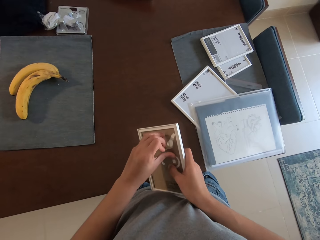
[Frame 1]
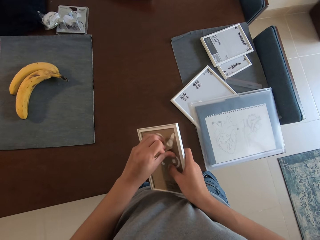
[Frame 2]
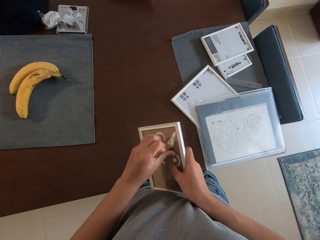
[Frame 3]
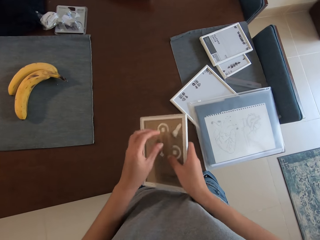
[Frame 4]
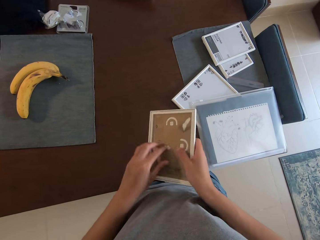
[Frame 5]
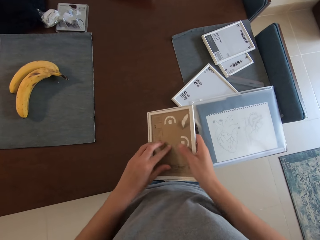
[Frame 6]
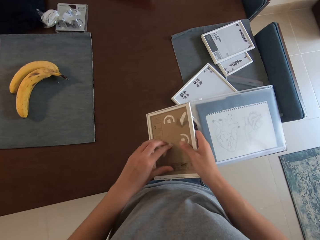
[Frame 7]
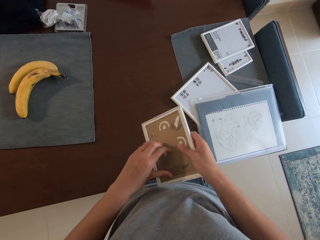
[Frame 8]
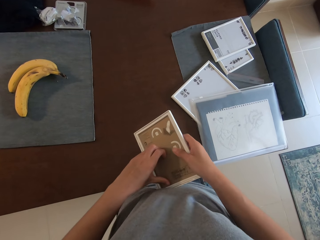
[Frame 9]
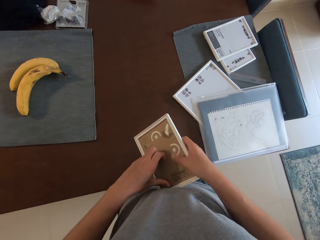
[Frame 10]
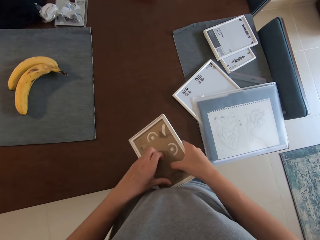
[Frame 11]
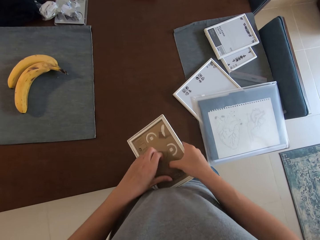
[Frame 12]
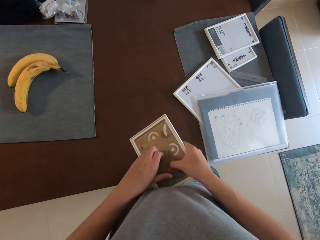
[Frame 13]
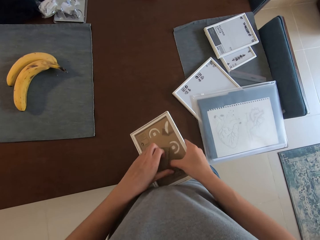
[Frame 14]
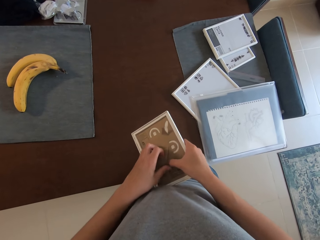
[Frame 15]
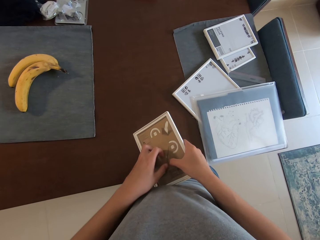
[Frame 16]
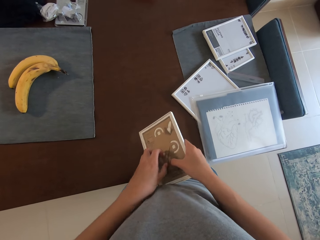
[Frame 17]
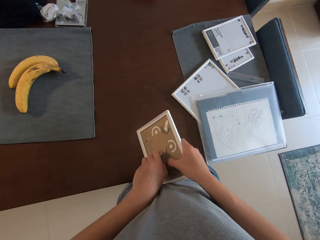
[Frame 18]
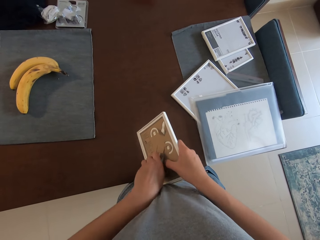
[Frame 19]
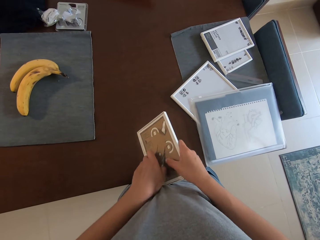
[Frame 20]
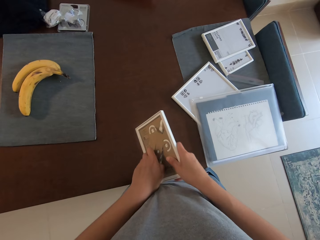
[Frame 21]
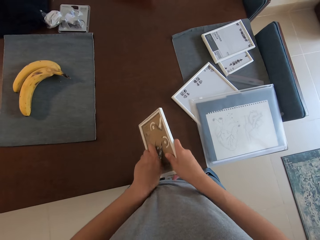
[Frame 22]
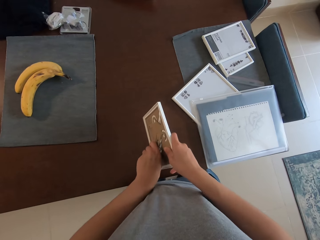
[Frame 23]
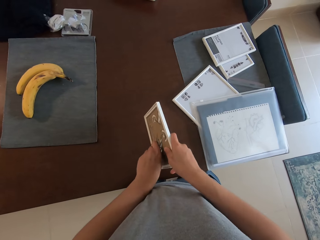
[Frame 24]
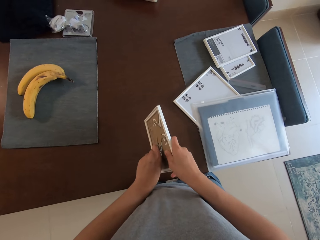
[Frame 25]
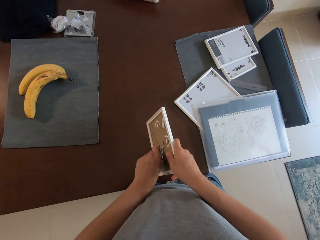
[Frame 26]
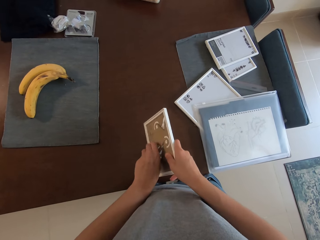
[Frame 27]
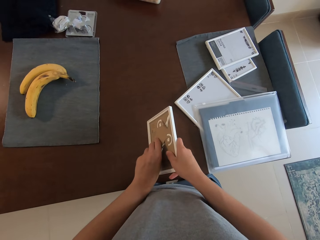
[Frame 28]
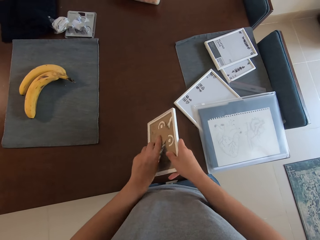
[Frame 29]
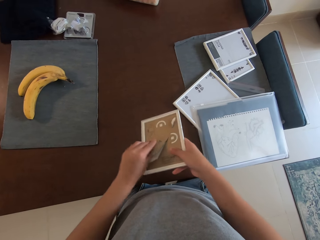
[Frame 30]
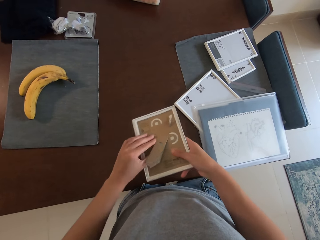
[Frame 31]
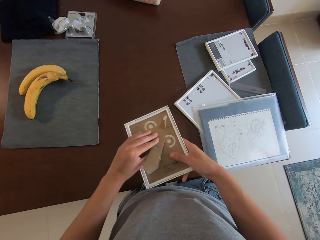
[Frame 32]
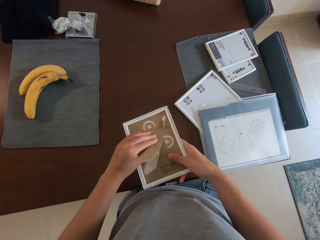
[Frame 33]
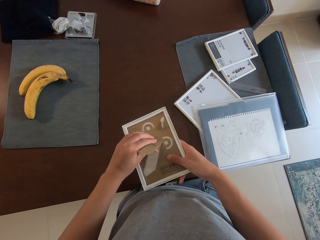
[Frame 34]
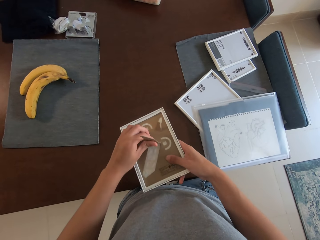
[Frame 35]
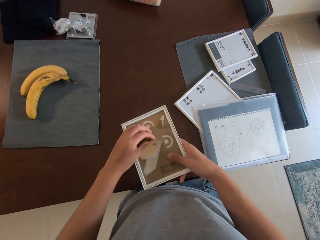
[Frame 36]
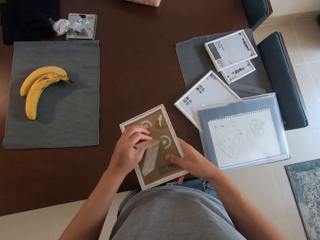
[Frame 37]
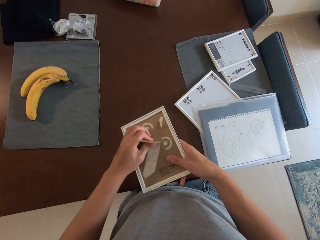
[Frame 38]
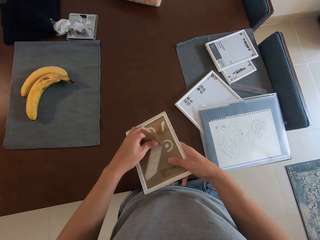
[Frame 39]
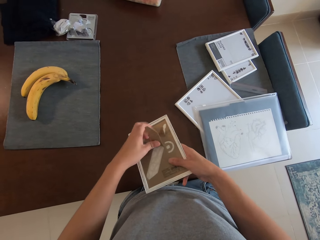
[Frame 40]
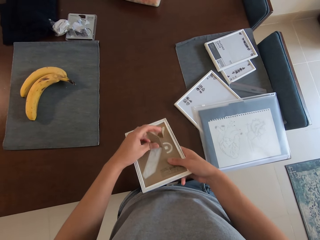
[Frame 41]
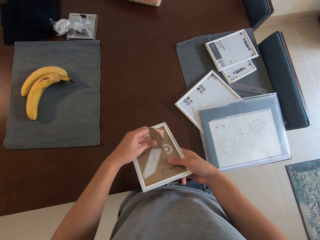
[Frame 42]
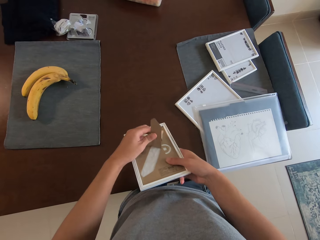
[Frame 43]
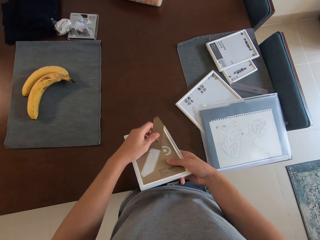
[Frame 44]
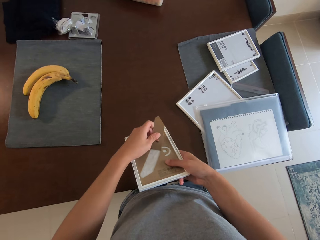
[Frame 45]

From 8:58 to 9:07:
The camera wearer holds the picture frame with her right hand. She adjusts the frame on a hand. She pulls out a craft paper from the frame with a hand. She opens the picture frame stand with her left hand.

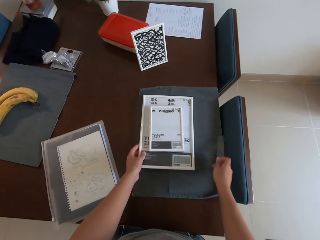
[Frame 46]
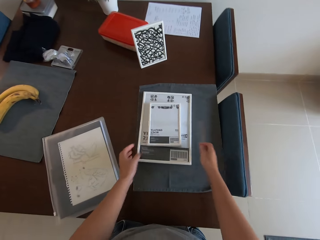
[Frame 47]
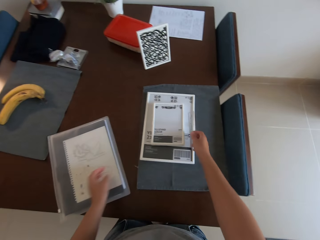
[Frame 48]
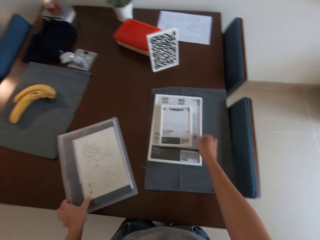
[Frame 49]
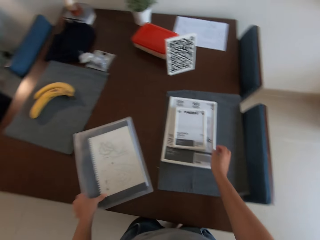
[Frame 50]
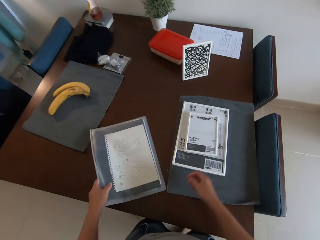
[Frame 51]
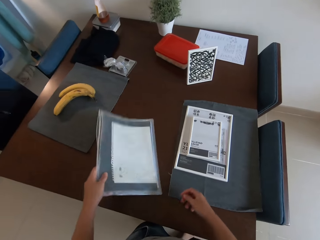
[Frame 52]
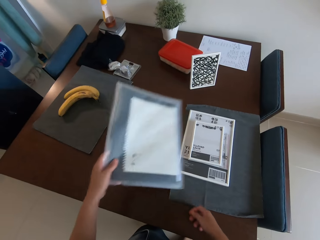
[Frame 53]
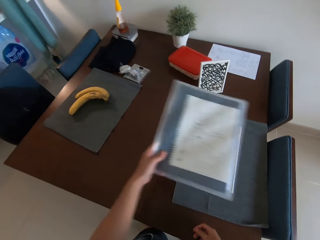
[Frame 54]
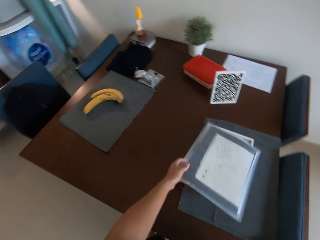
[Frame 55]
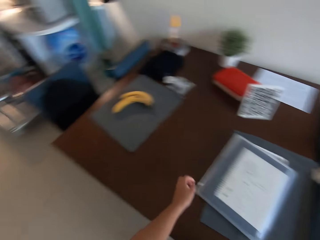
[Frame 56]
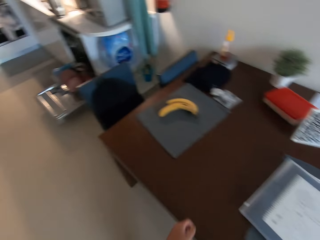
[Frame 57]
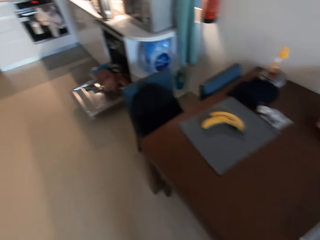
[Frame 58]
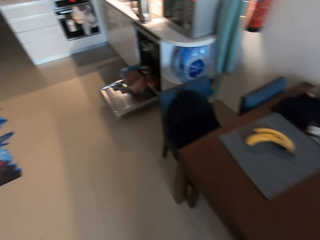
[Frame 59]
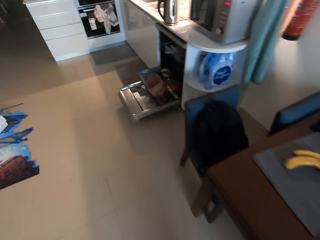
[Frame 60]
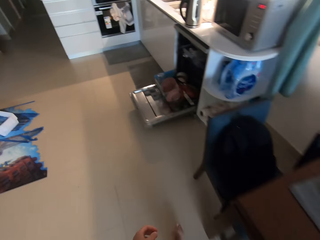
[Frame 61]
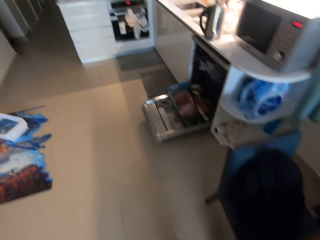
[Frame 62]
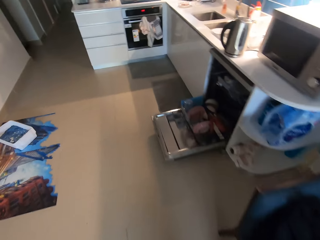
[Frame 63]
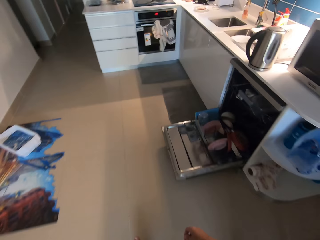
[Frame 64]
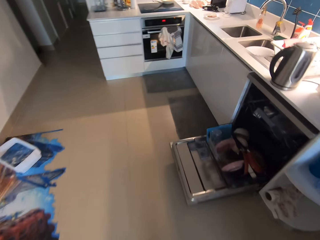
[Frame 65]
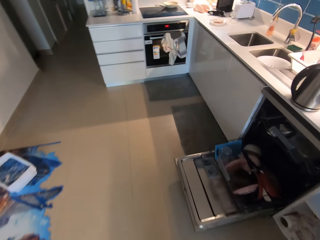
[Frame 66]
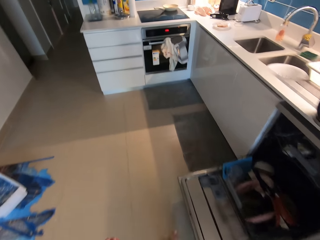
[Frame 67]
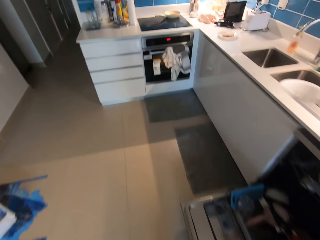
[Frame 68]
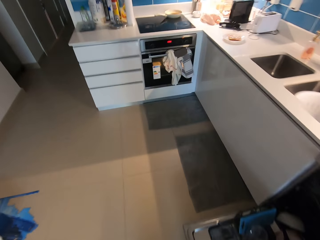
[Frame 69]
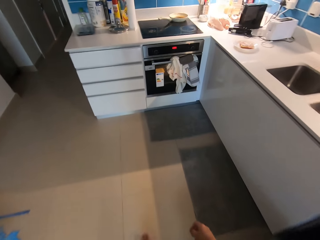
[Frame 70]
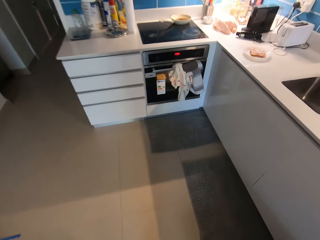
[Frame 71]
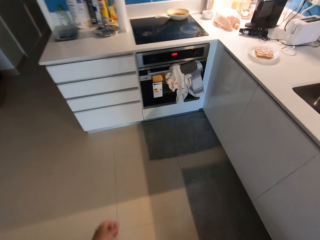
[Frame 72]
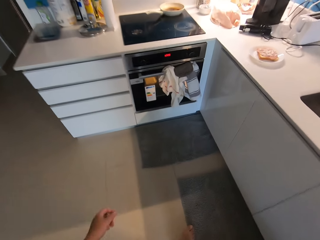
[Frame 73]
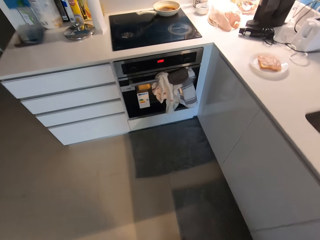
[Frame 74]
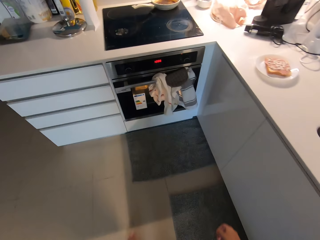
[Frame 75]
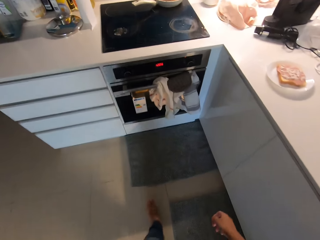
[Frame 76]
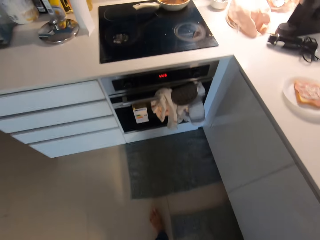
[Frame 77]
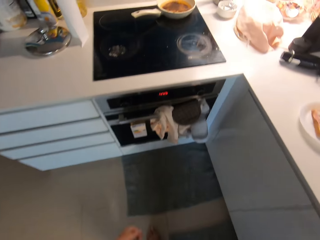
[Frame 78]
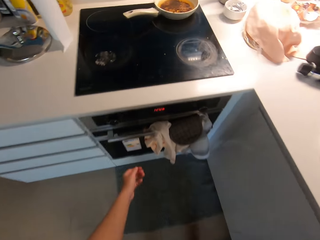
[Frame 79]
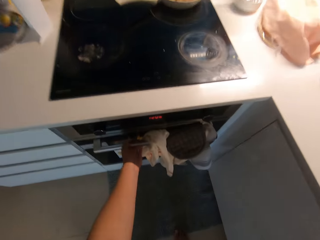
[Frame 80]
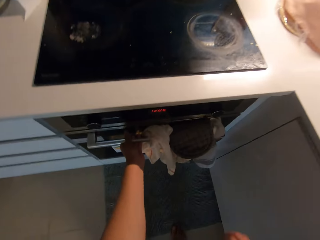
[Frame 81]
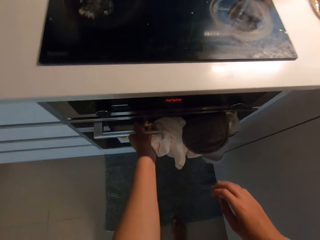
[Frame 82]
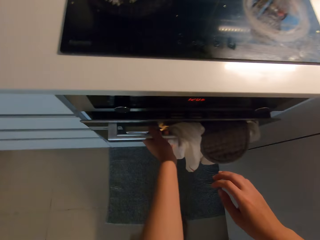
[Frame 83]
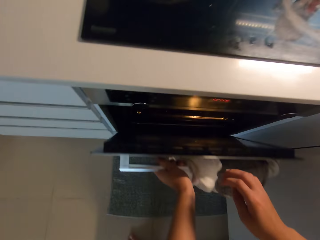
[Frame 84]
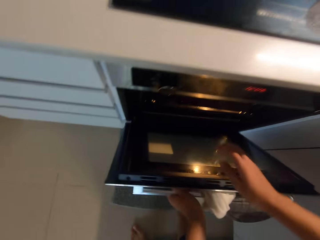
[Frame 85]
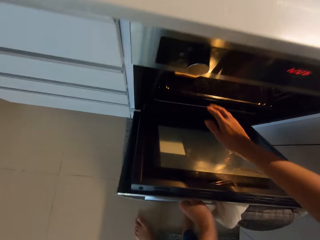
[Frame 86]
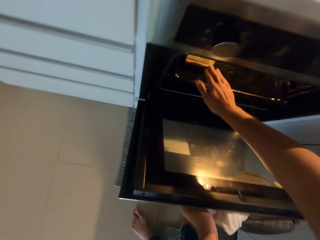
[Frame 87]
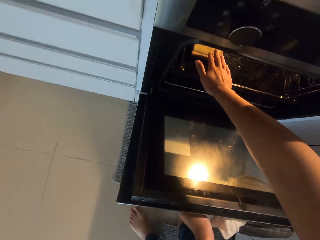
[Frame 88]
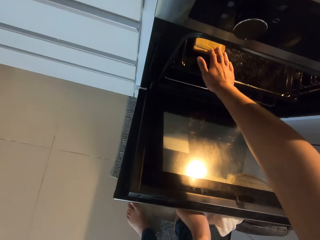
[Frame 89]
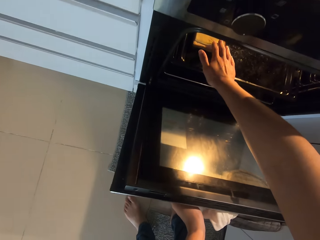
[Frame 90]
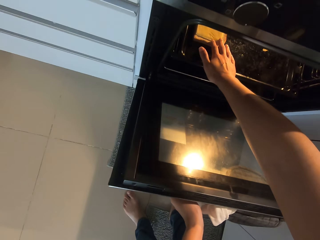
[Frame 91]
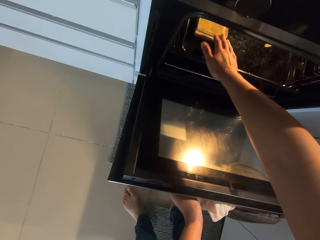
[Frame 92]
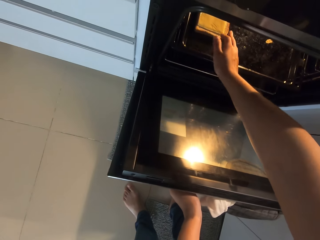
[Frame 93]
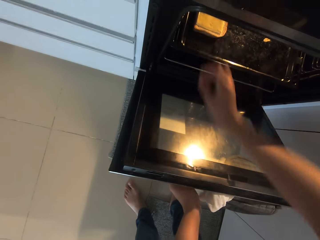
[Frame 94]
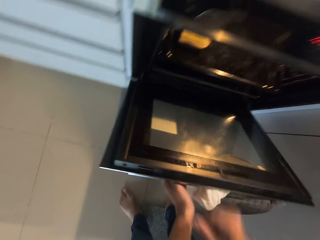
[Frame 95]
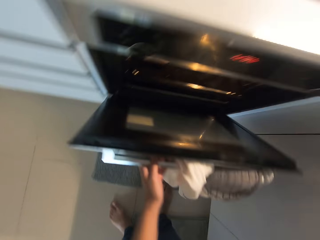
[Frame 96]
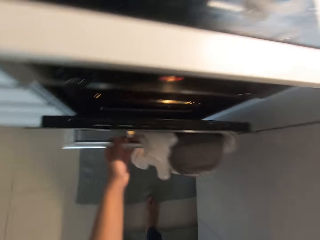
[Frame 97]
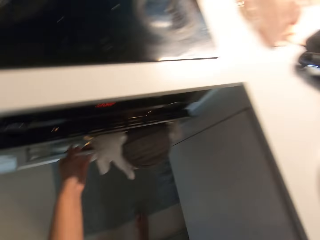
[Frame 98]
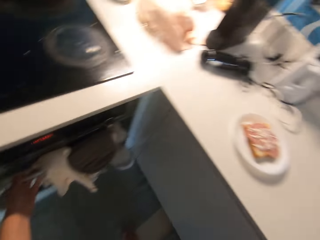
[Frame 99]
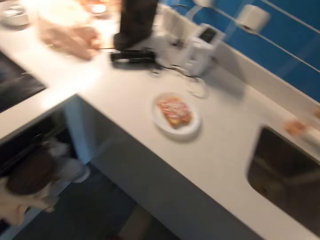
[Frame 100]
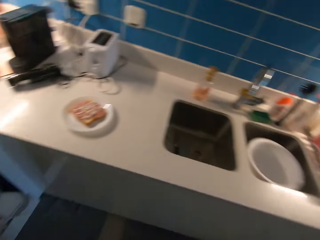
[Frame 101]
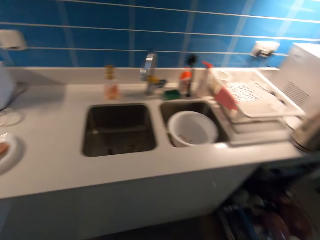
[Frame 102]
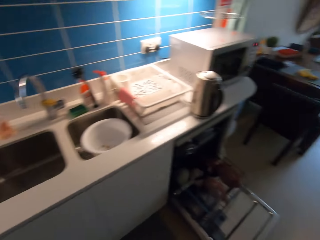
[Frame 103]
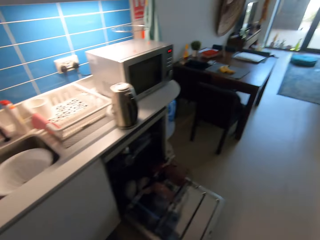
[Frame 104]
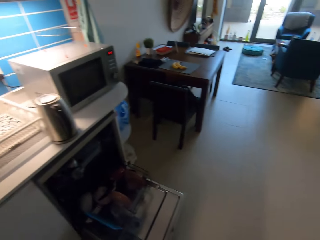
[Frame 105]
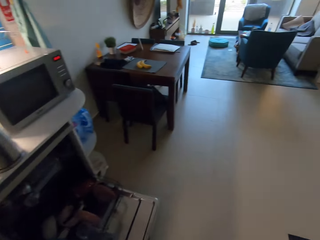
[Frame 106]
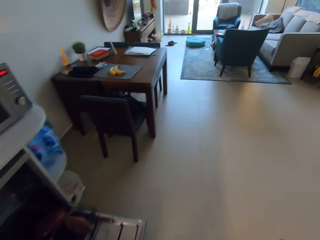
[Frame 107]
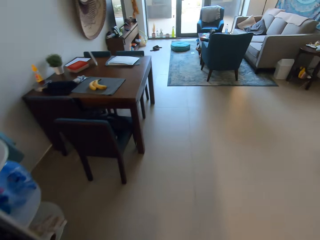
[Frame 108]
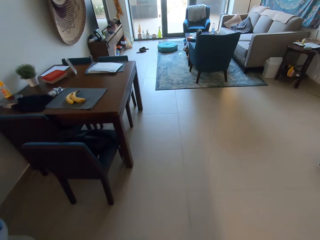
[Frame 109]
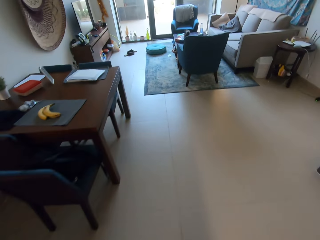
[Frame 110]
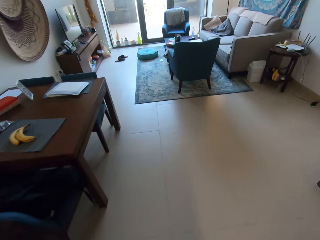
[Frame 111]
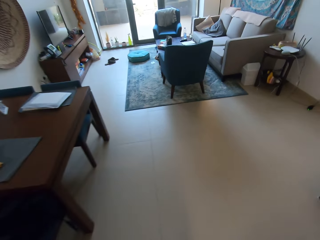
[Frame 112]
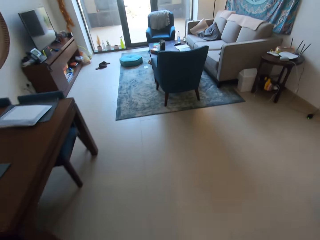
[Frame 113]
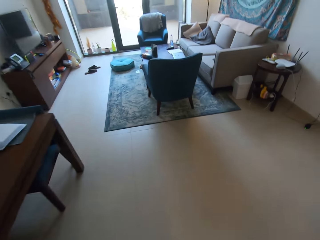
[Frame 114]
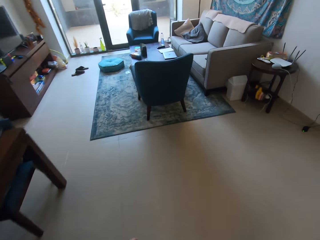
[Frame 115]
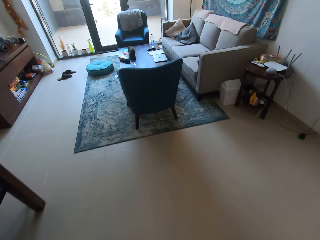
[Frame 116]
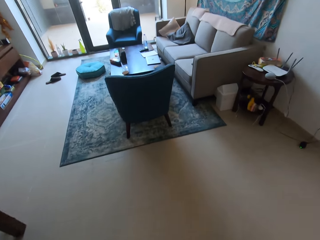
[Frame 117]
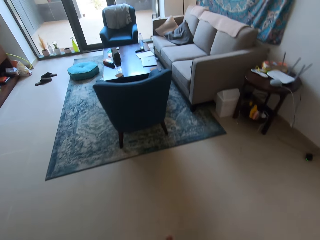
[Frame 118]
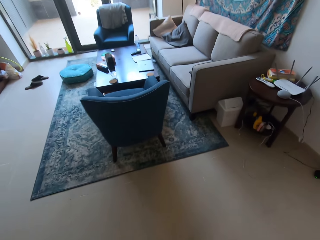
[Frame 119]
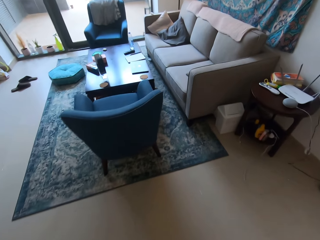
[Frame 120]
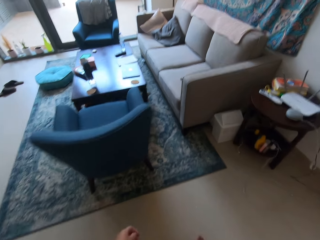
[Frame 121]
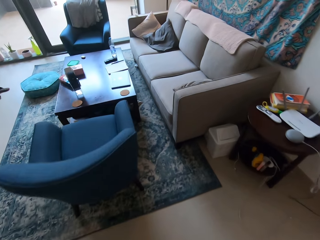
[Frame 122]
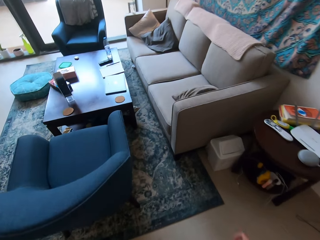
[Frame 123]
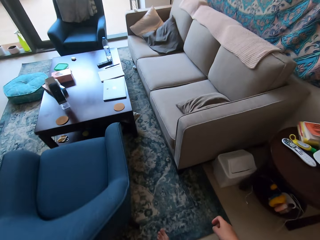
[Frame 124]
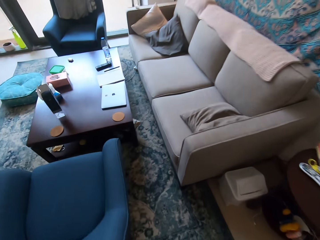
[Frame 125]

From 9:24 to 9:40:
The camera wearer drops the ruler on the frames with his right hand. He picks up the book or piece of paper on the table with his left hand. He puts the book on the frames with his left hand. He walks toward the oven. He opens the oven with his left hand. He inspects the sandwich in the oven with his right hand. He holds a piece of bread on the oven with a hand. He closes the oven with his left hand. He walks toward the couch.
